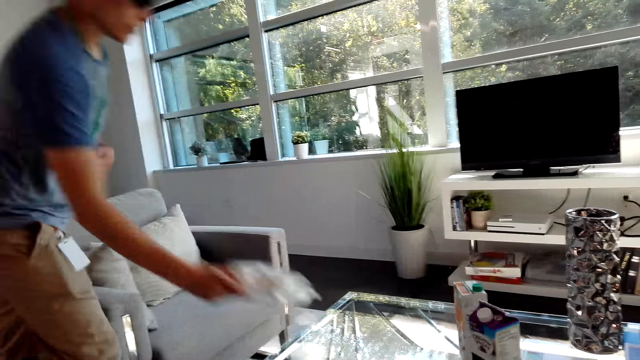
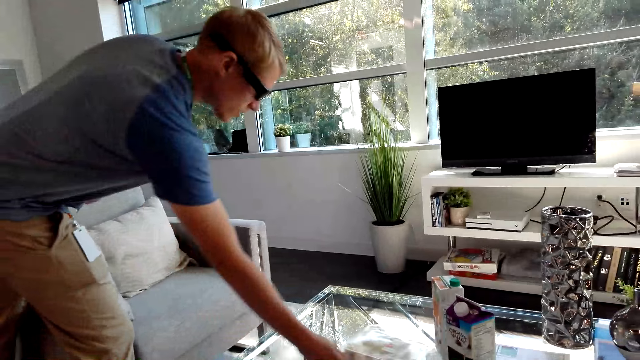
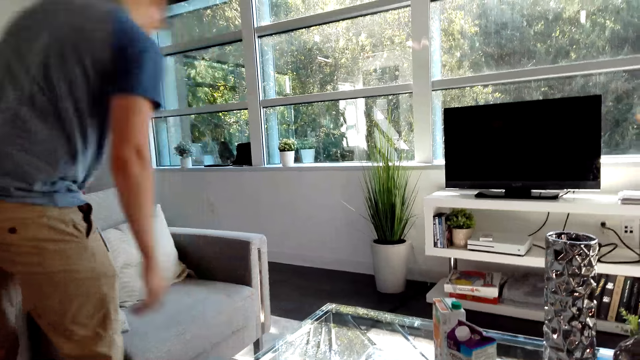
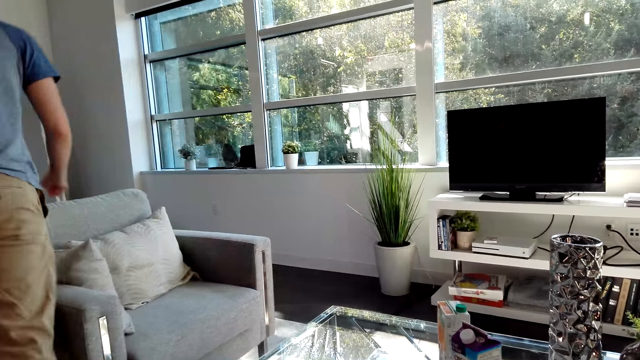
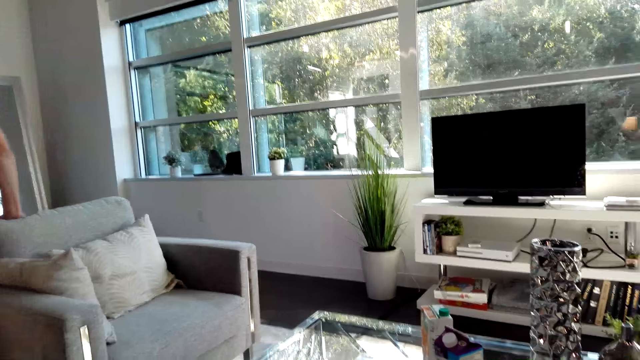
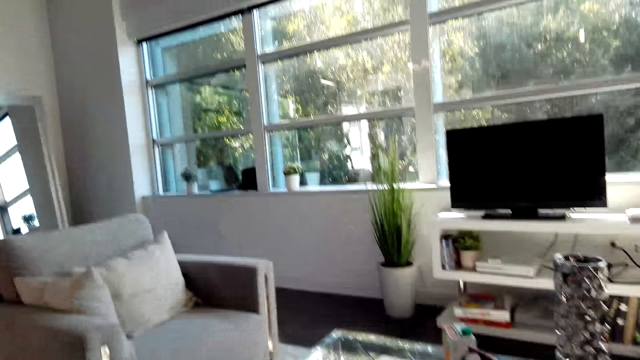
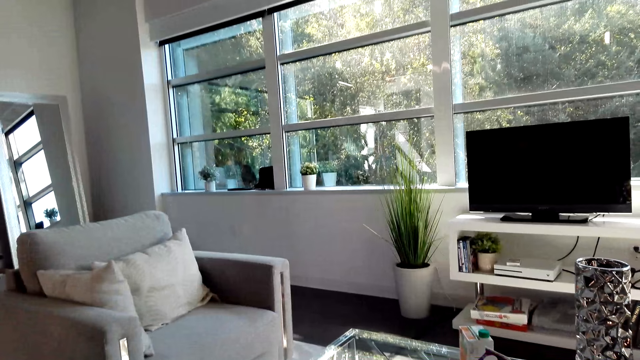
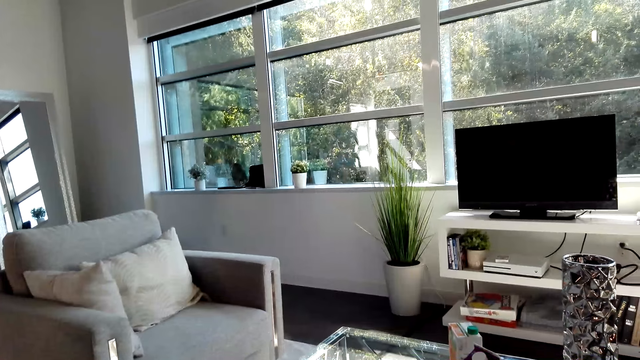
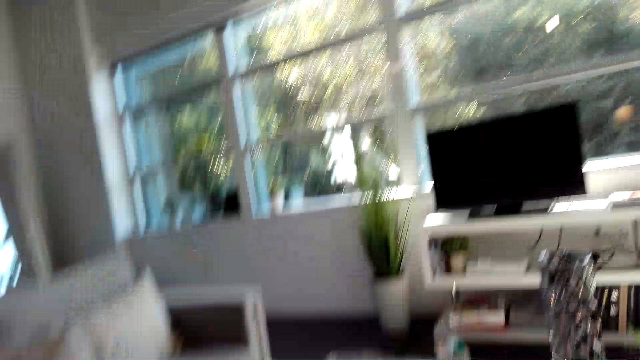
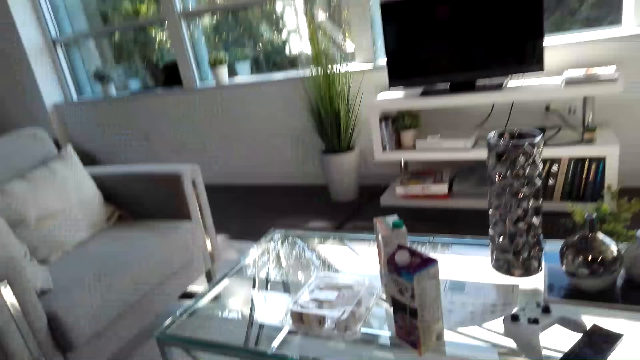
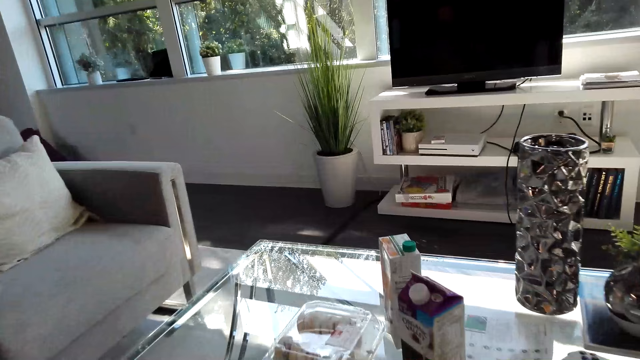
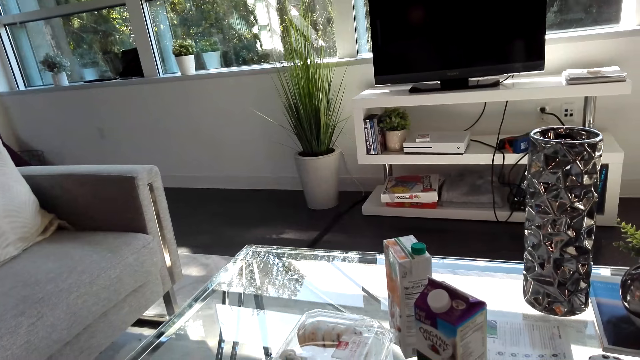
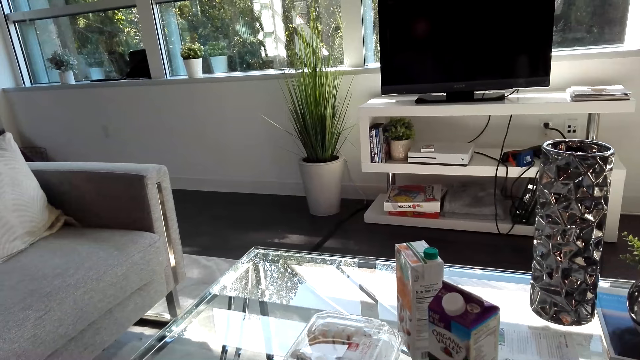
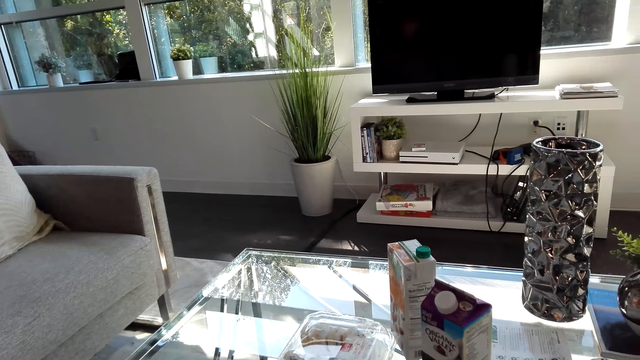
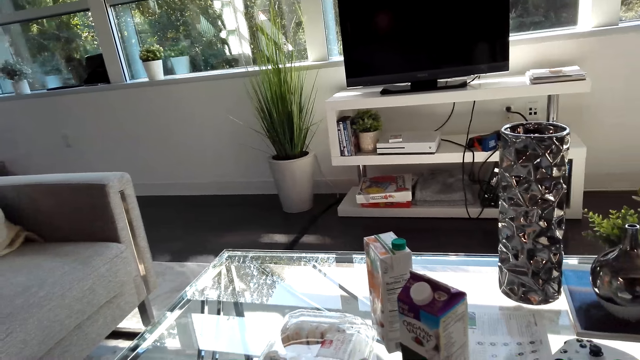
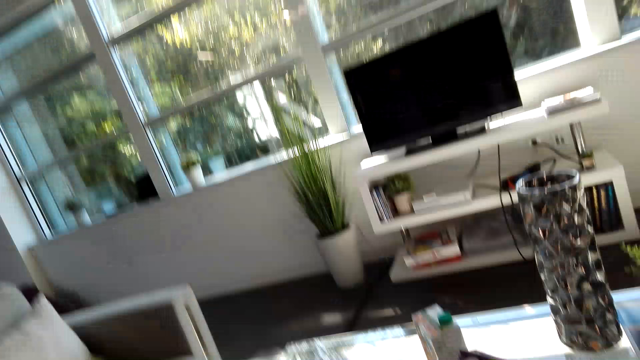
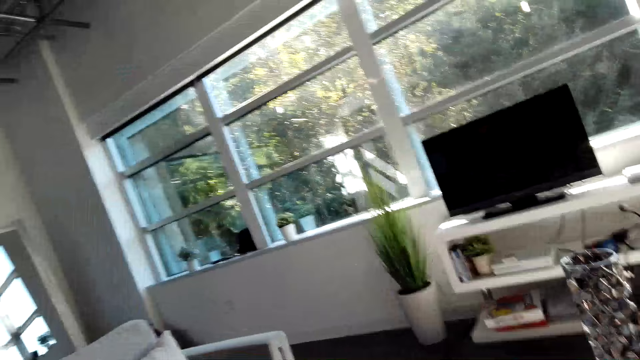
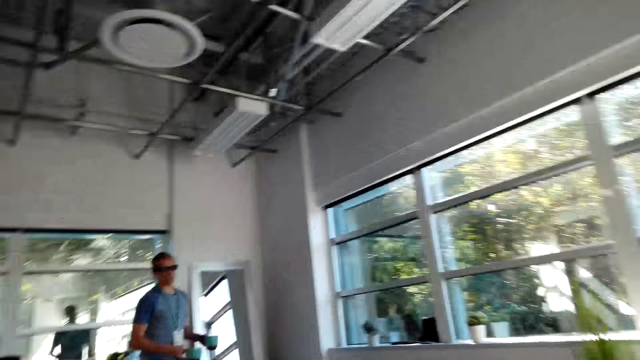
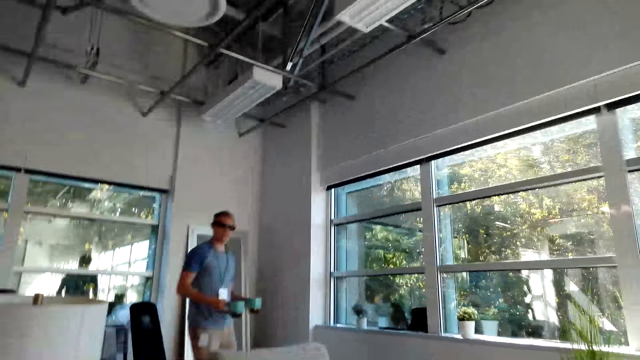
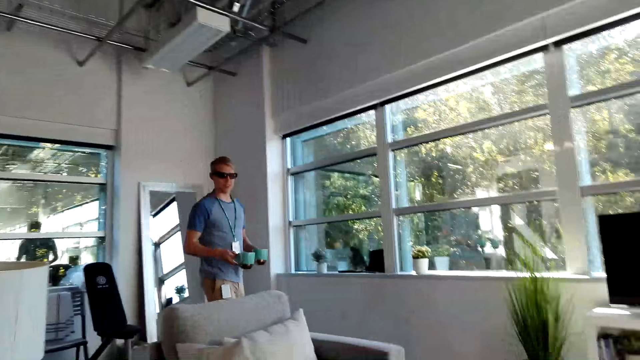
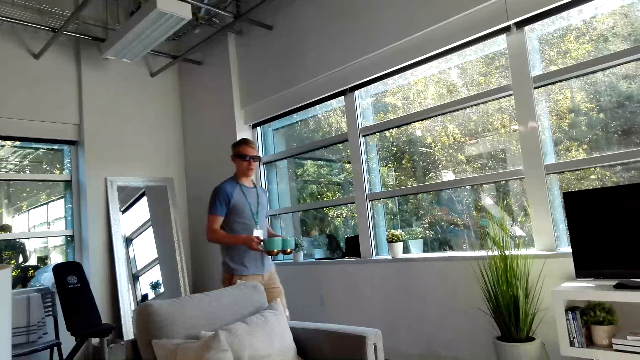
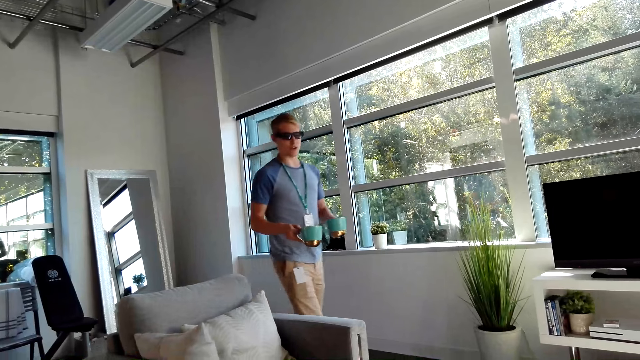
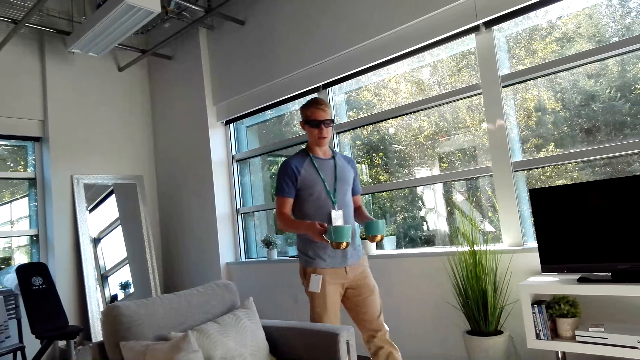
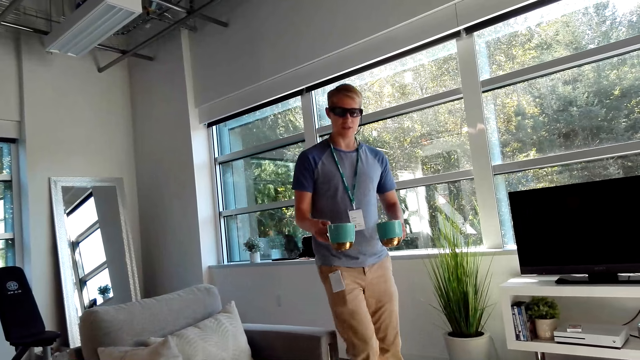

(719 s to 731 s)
A male places a snack on the table and walks around the house. The camera wearer looks around the house. The male walks around the house.

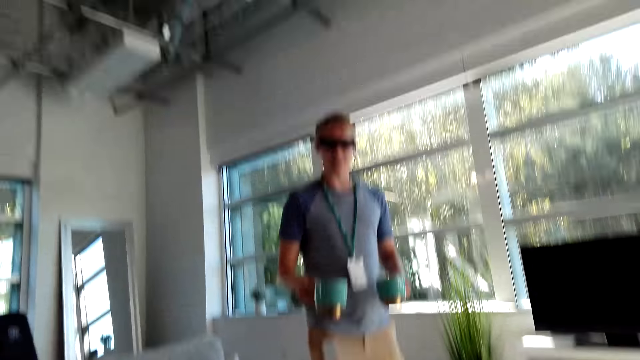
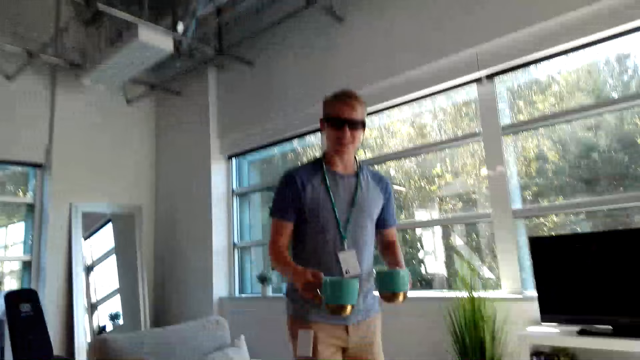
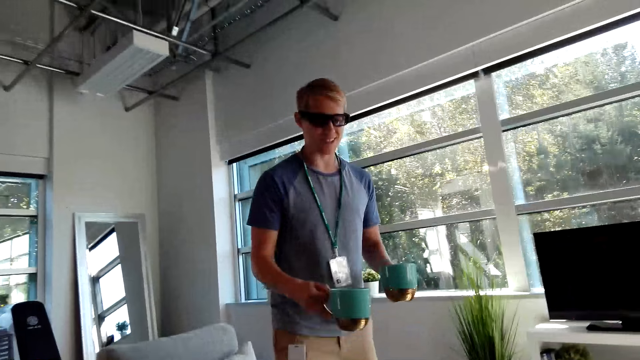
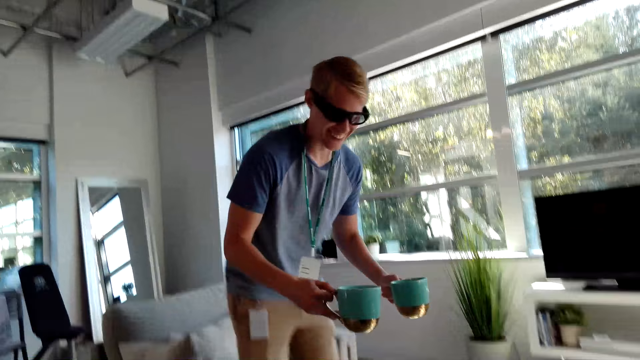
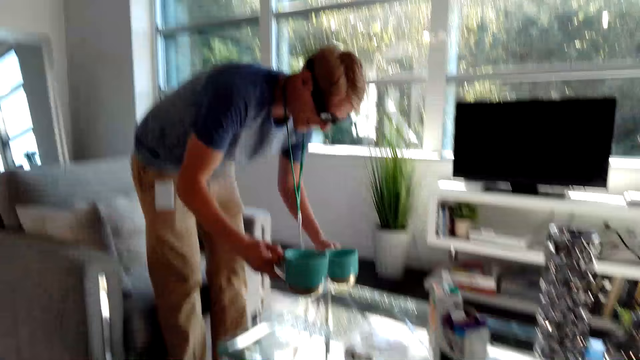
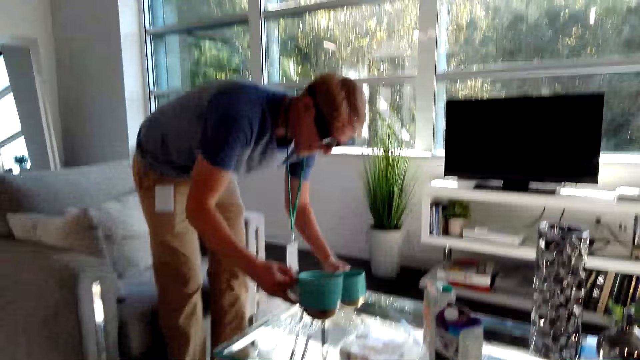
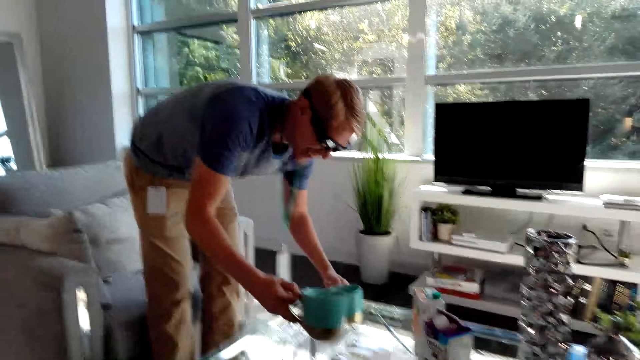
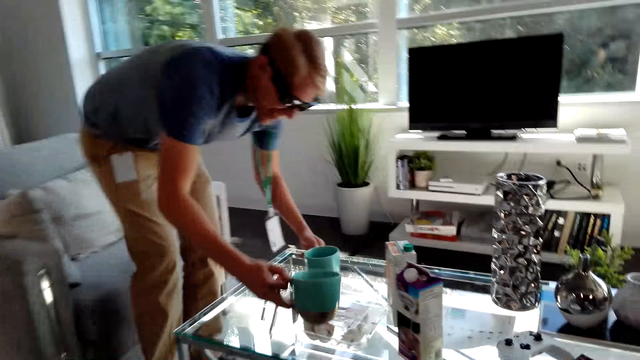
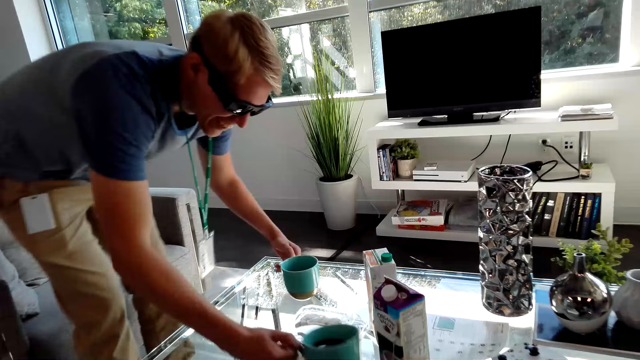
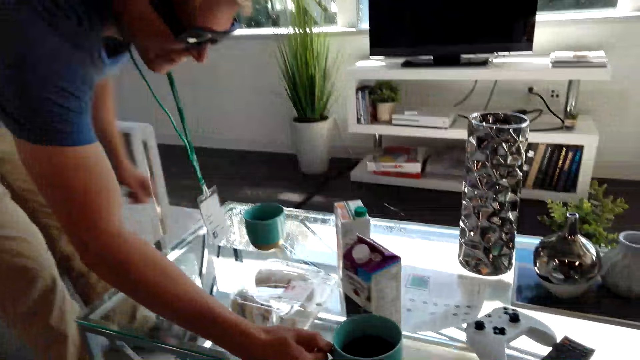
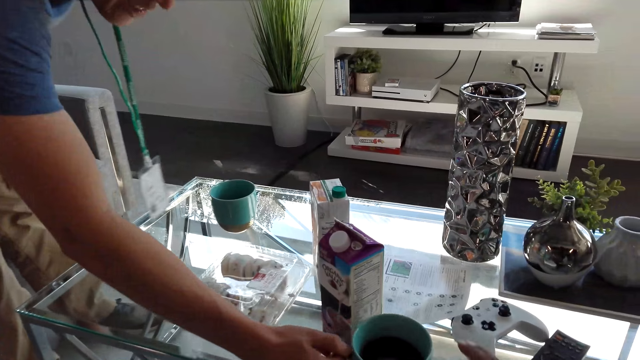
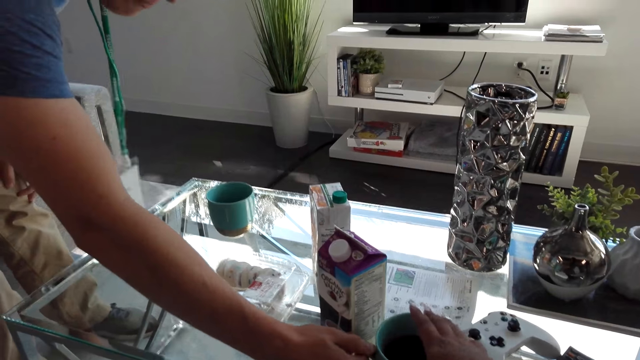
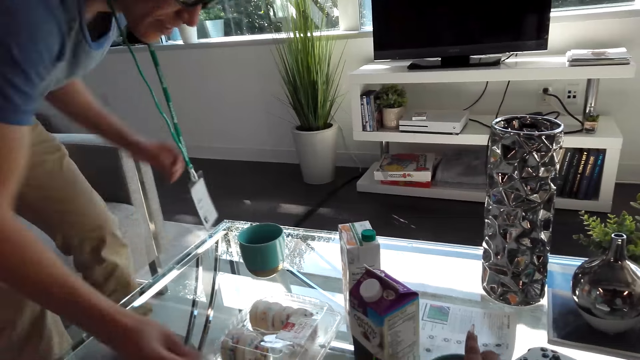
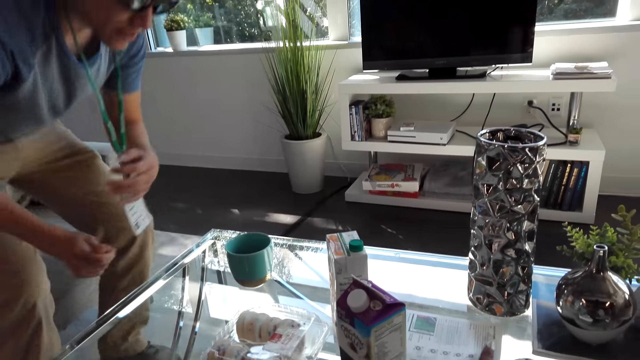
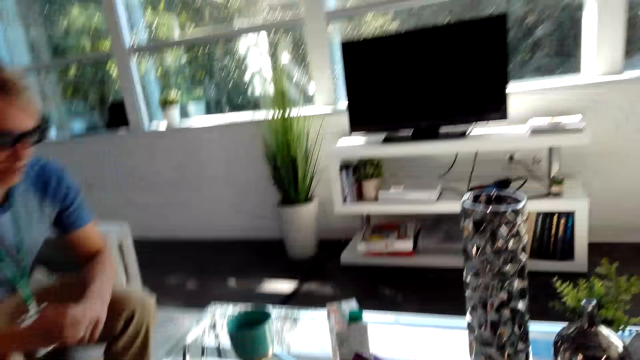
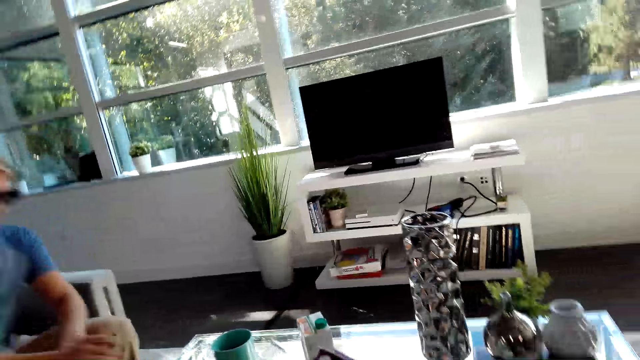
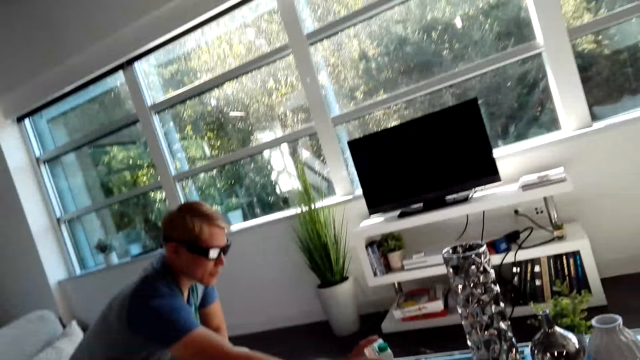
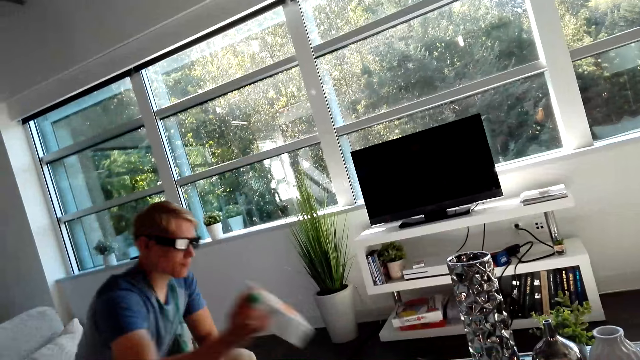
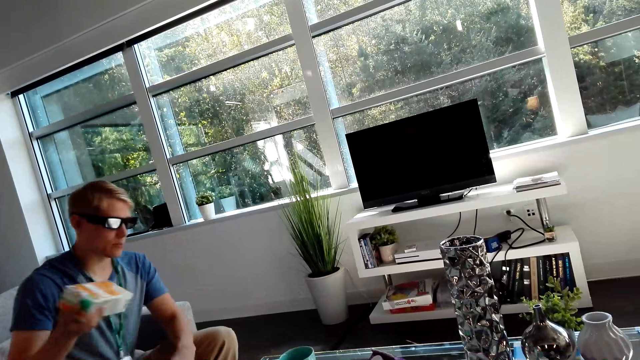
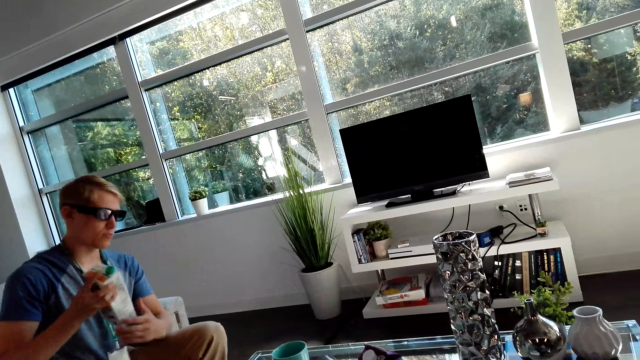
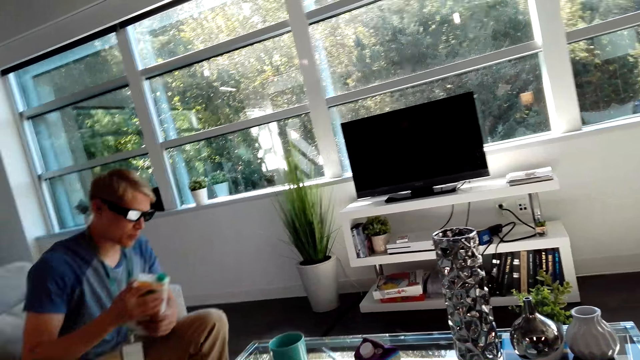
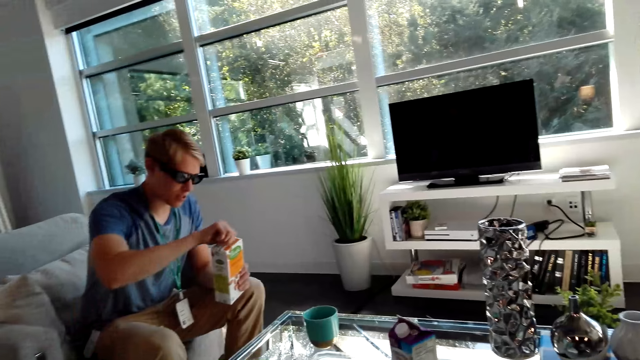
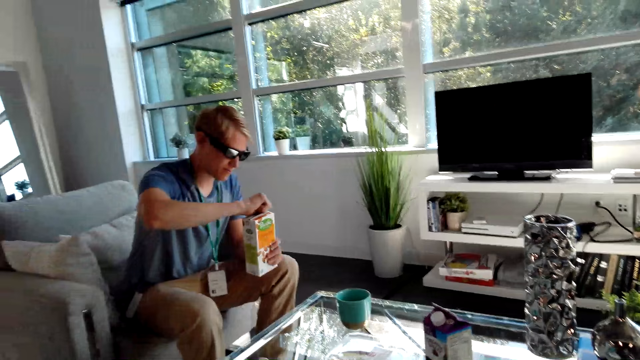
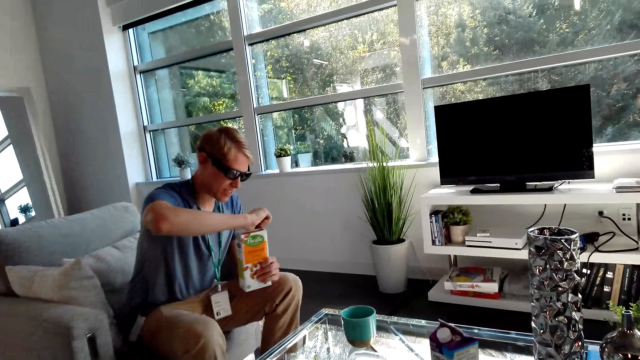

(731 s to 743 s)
A man puts the cups on the table. The camera wearer converses with the man. The man gives a cup to the camera wearer. The man sits on the couch. The camera wearer converses with the man. The man picks up the box from the table, shakes the box, holds the box with both hands, and opens the box.
